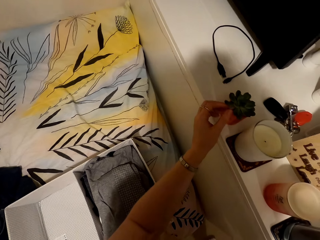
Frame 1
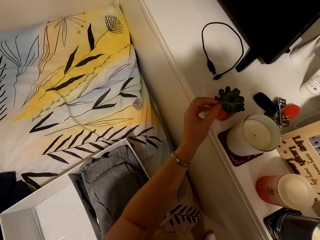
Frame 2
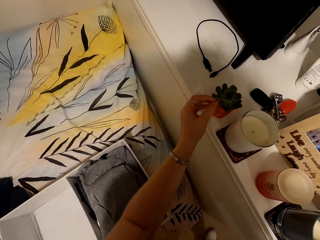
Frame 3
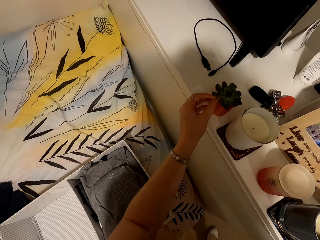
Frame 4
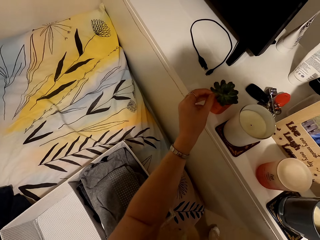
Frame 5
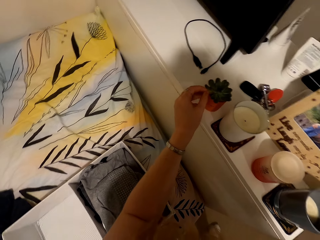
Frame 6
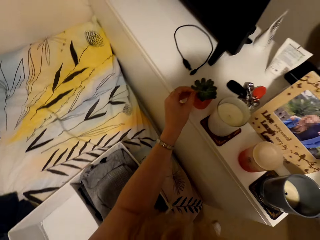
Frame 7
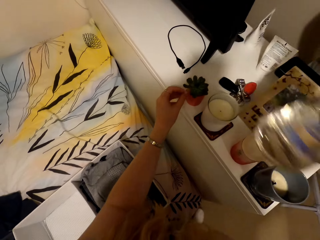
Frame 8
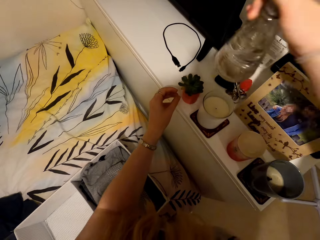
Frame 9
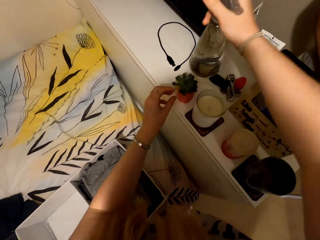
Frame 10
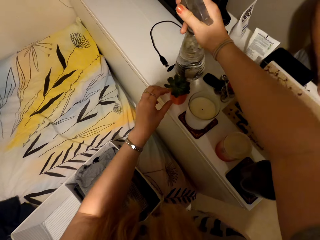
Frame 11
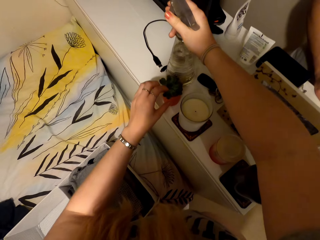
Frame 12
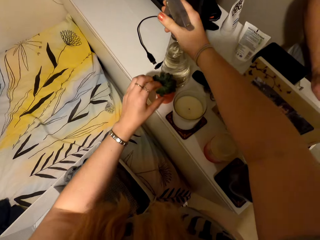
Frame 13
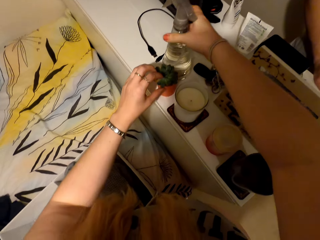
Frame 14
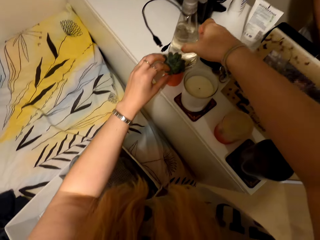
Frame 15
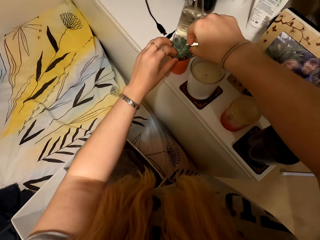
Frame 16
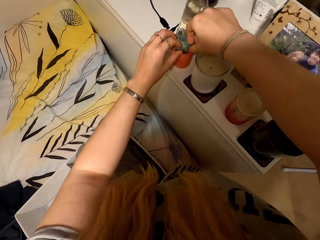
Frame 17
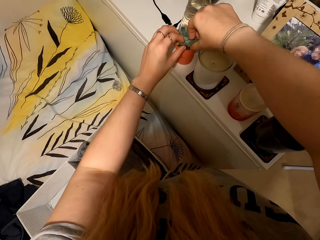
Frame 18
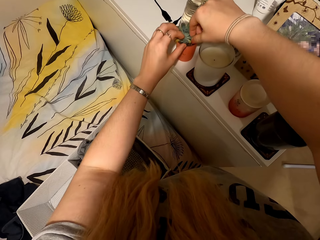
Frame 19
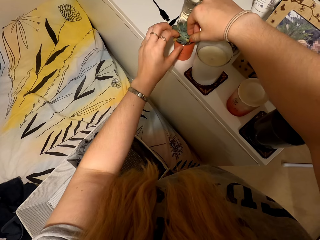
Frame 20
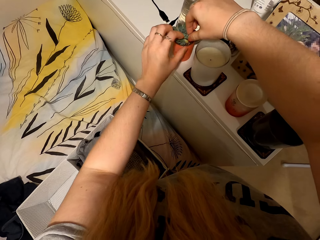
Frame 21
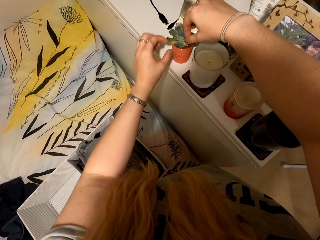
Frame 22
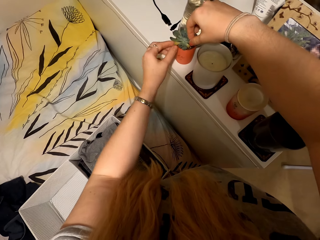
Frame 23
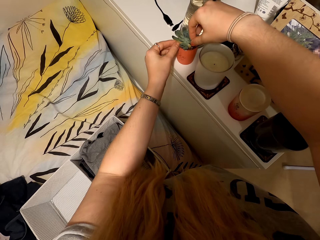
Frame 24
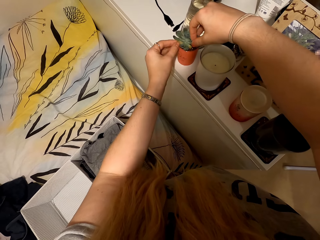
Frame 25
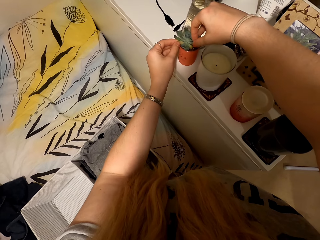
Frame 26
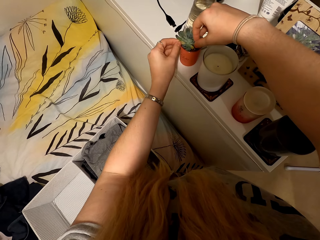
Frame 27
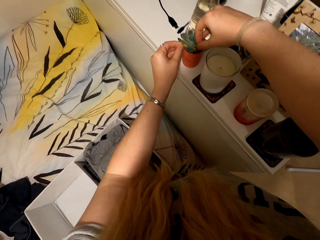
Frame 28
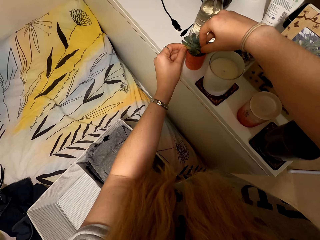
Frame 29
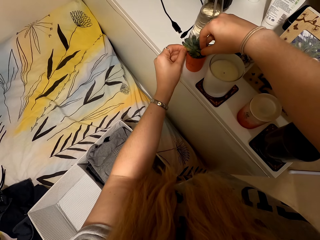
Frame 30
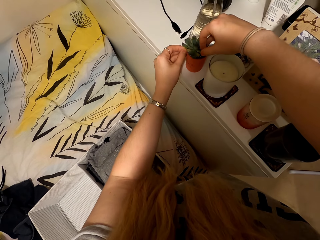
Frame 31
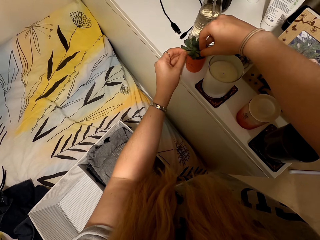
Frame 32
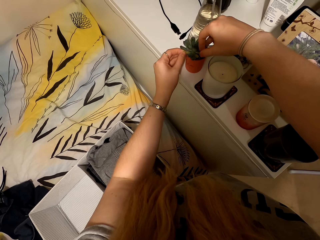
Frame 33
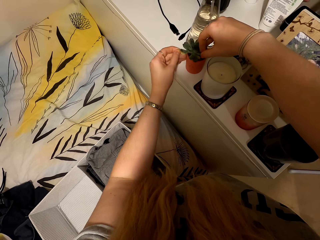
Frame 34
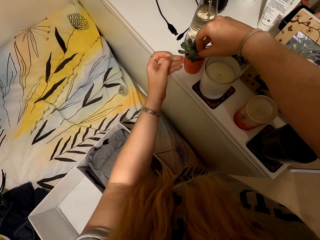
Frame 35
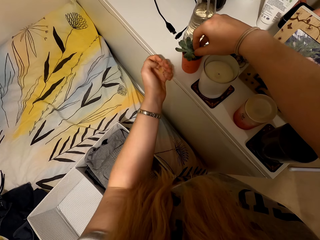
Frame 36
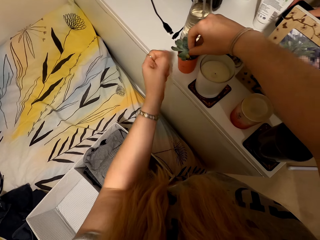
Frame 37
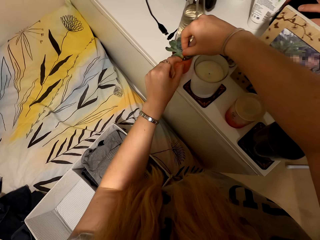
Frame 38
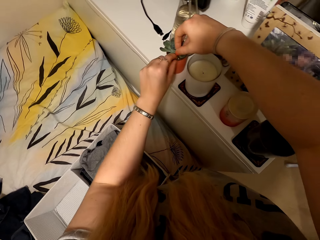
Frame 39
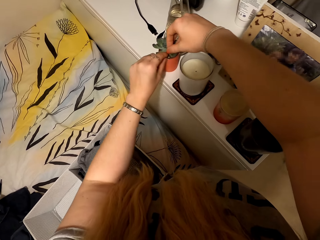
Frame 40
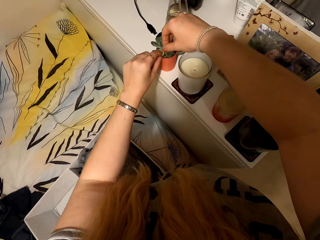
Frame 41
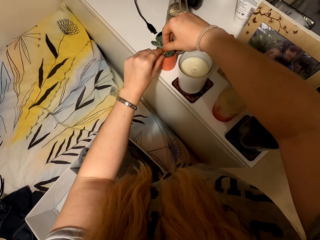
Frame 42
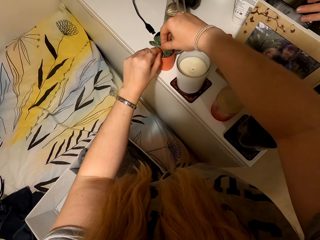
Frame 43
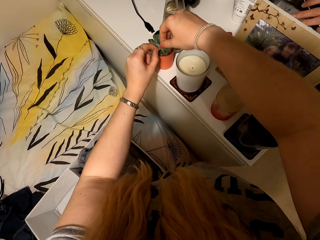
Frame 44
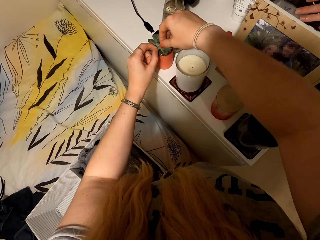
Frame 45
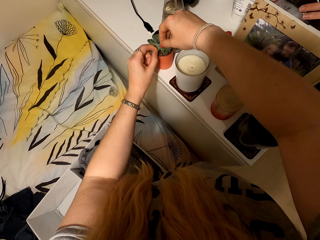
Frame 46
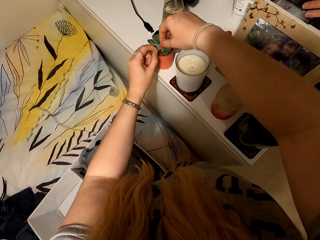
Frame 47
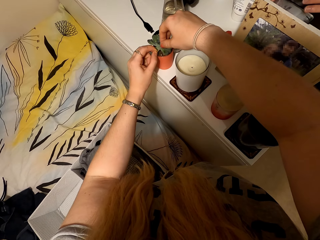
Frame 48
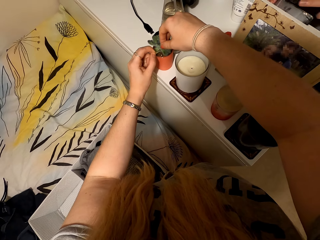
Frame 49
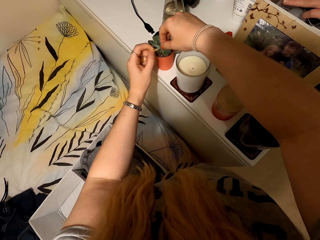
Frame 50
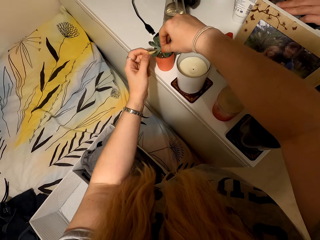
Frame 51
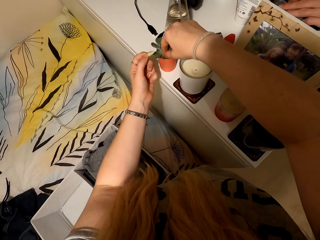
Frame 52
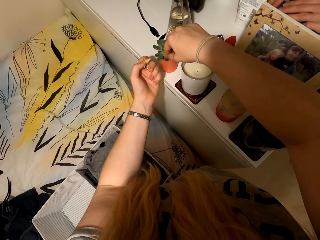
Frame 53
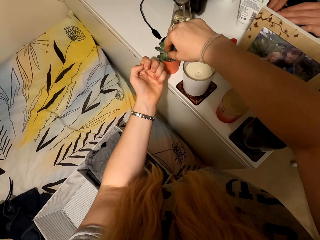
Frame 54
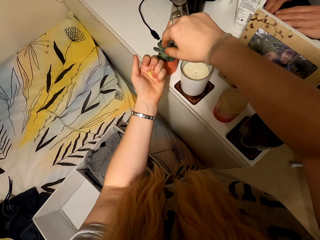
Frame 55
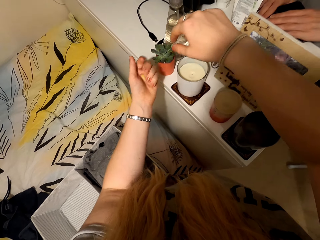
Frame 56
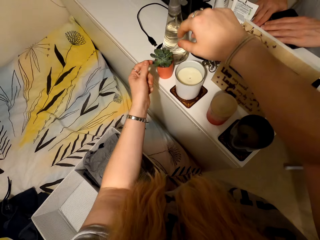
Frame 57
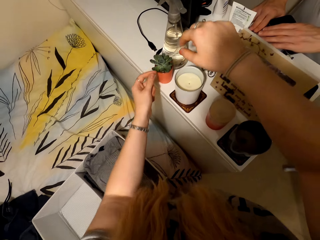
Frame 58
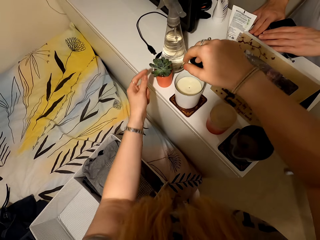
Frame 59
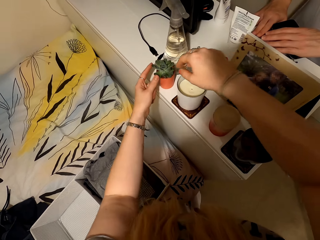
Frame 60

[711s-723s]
The camera wearer talks to a man. The man talks to the camera wearer. The camera wearer moves the spray bottle. They talk to the man. They place the spray bottle on the counter. They touch the flower. They fix the house plant. The man talks to the camera wearer. The camera wearer moves their hand. They talk to the man. They remove a flower from the flower pot.

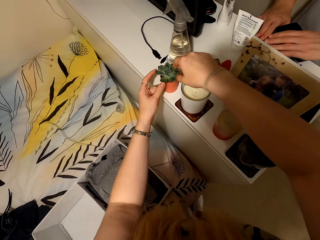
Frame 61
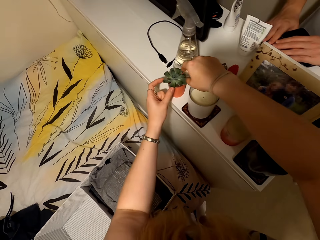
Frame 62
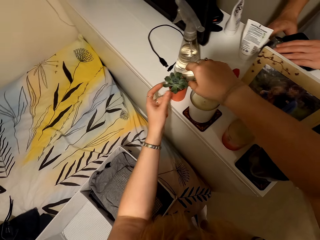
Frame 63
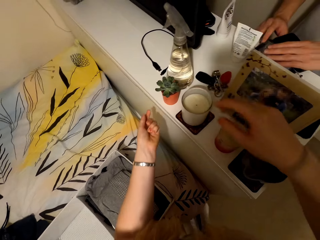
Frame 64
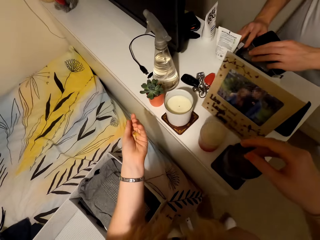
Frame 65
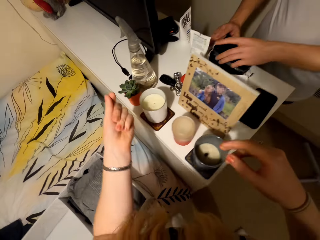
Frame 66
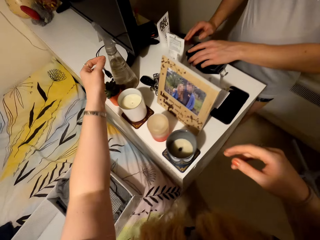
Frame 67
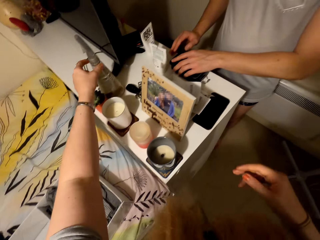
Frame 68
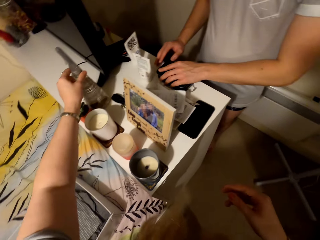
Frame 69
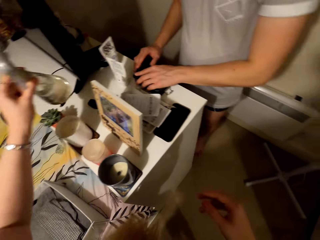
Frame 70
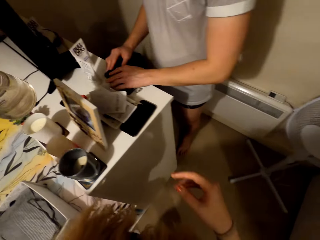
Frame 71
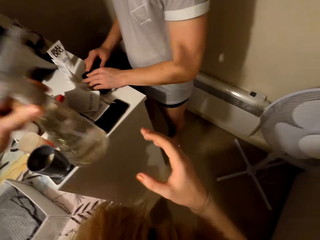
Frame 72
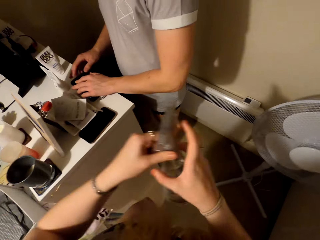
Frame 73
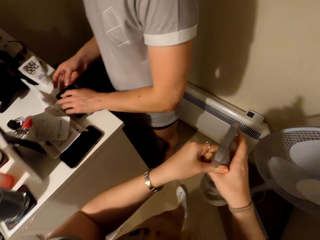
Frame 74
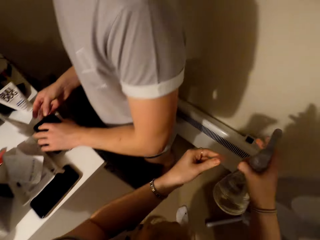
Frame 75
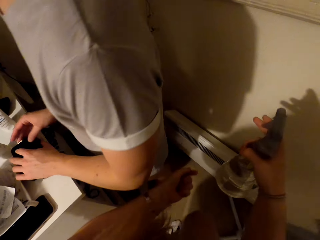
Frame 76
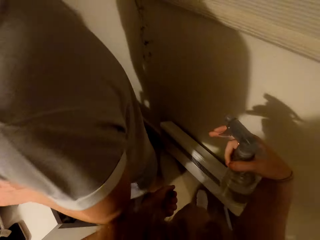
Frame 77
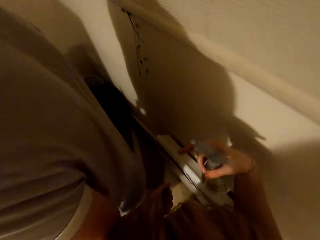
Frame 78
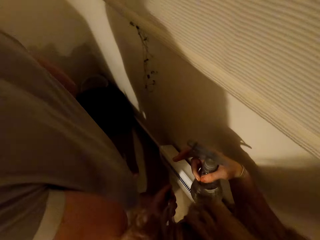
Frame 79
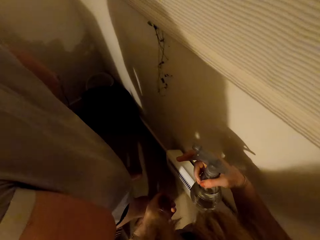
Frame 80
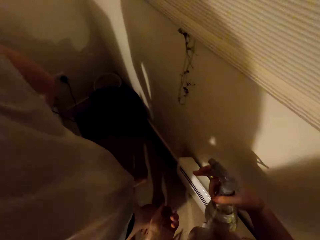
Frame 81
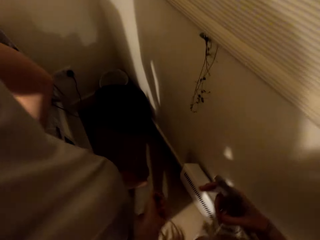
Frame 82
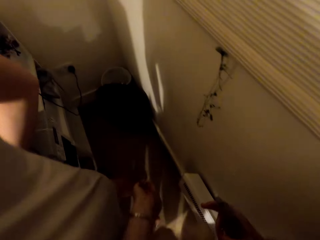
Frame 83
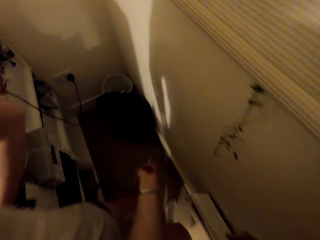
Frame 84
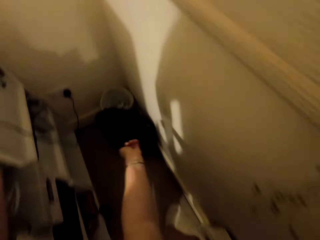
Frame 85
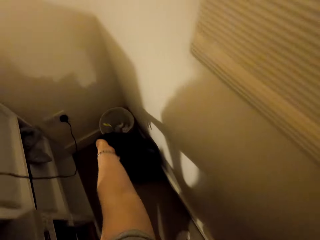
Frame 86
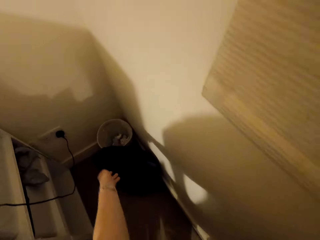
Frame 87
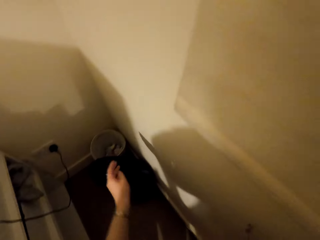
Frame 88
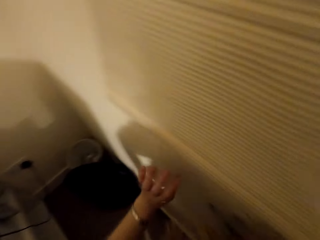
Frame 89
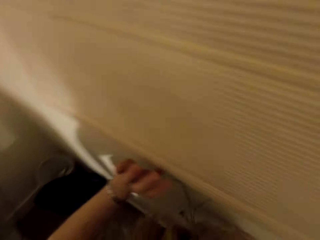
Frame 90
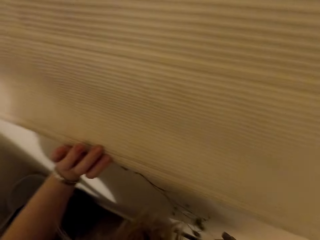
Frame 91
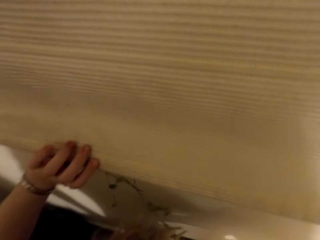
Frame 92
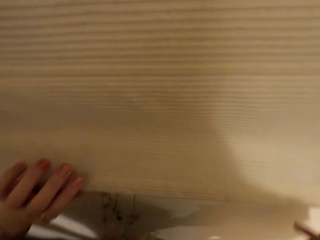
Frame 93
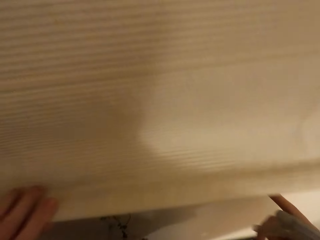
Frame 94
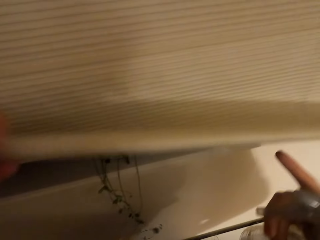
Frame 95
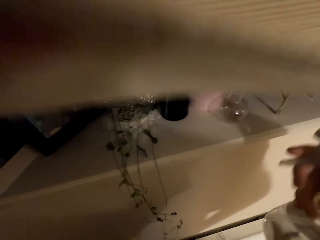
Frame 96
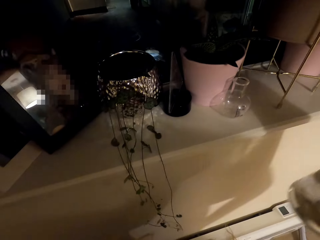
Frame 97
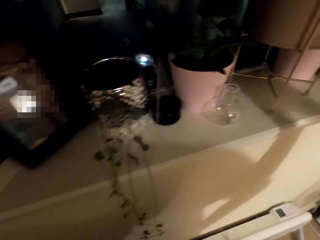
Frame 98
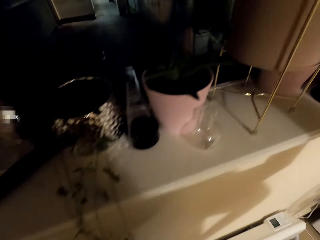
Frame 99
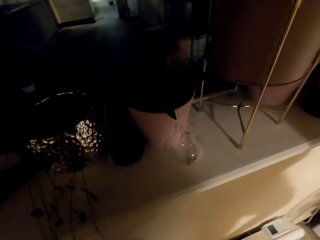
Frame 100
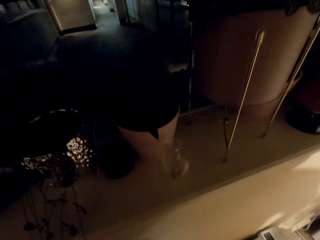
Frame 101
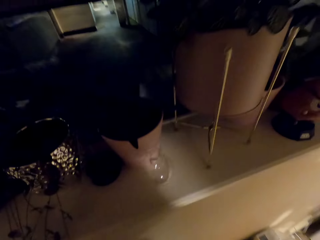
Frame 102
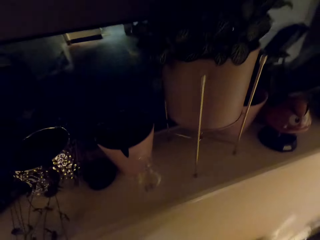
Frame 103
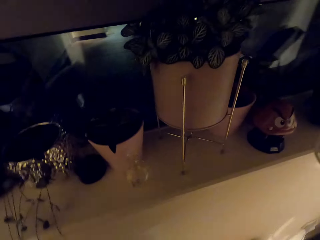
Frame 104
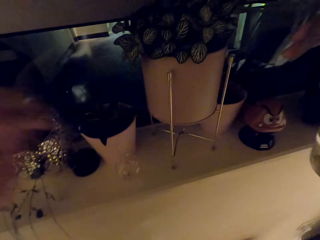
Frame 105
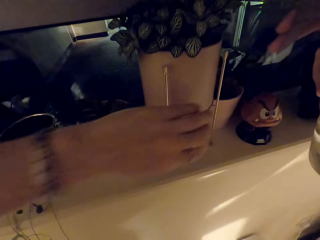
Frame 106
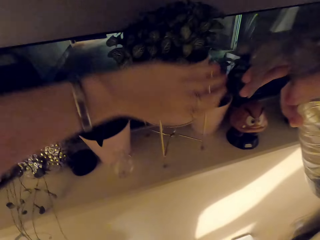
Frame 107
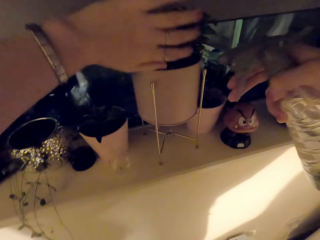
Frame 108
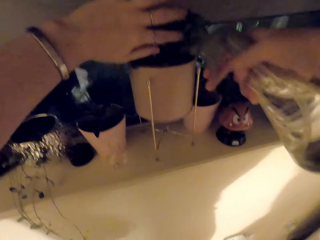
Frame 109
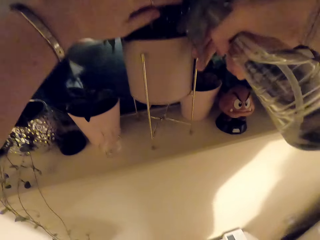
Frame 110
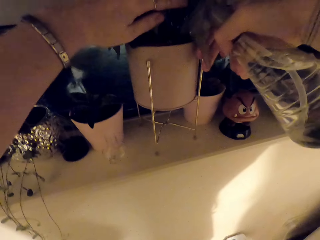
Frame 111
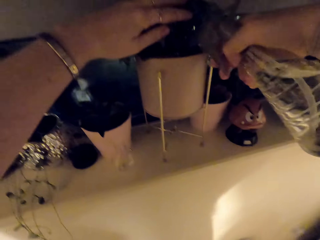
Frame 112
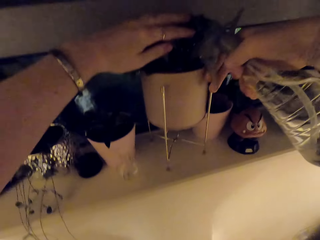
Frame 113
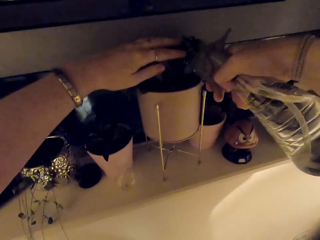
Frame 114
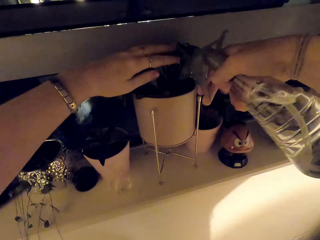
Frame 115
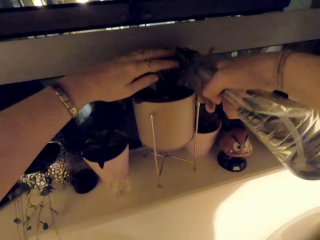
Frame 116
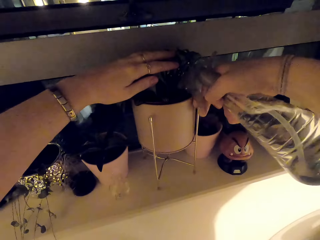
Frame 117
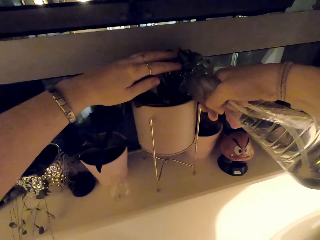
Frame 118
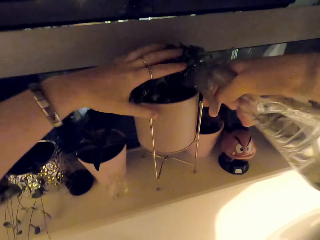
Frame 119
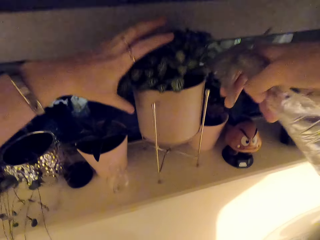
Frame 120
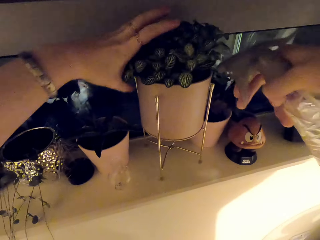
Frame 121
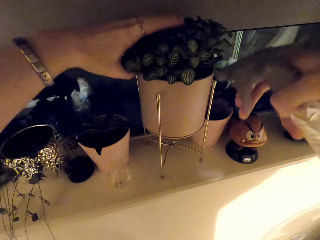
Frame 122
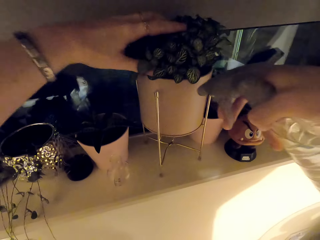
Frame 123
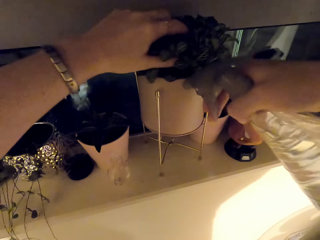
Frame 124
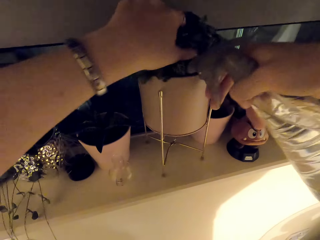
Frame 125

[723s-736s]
The camera wearer moves their hands. They fix the house plant. They move the flower pot. They pick up the spray bottle. They talk to the man. They walk around the house. The man converses with the camera wearer. The camera wearer throws the flower in the dust bin. They talk to the man. They open the curtain. They move their hand. They move the flowers. They water the flower using the spray bottle.
